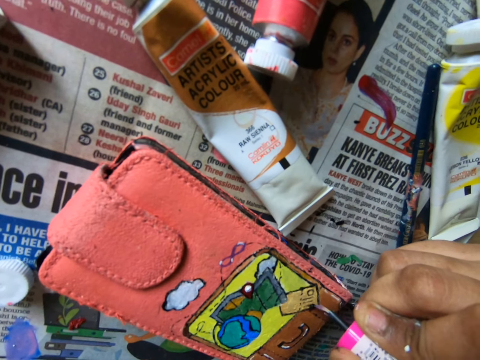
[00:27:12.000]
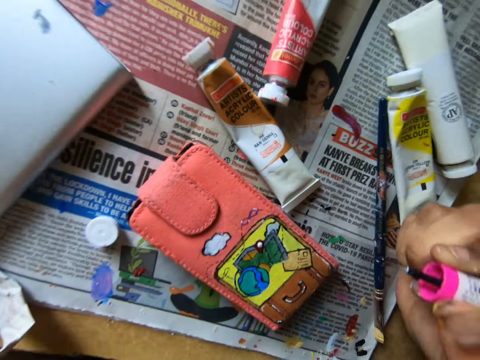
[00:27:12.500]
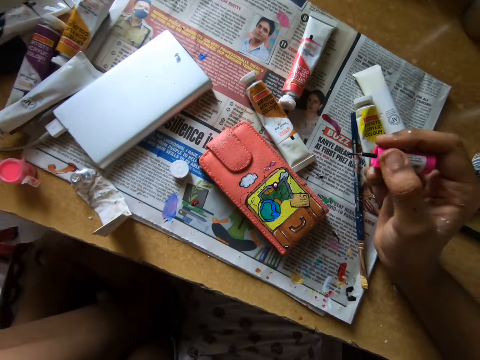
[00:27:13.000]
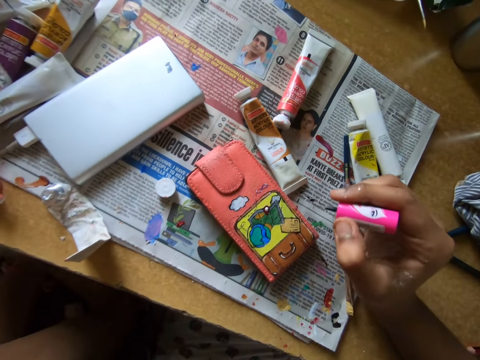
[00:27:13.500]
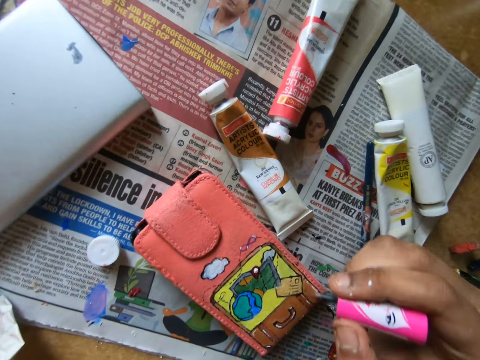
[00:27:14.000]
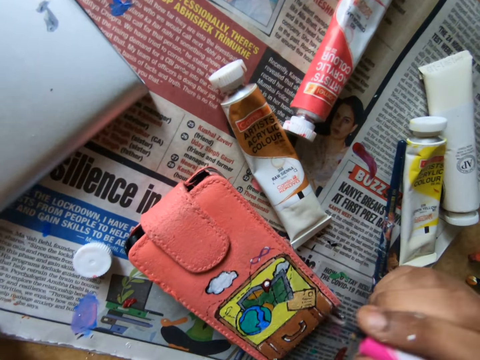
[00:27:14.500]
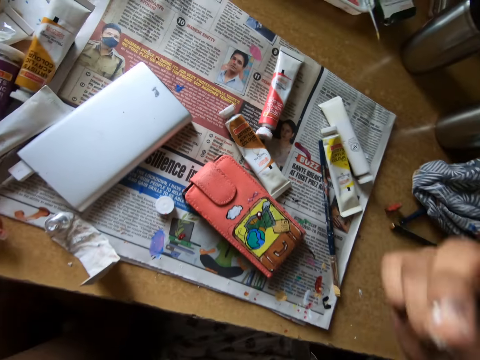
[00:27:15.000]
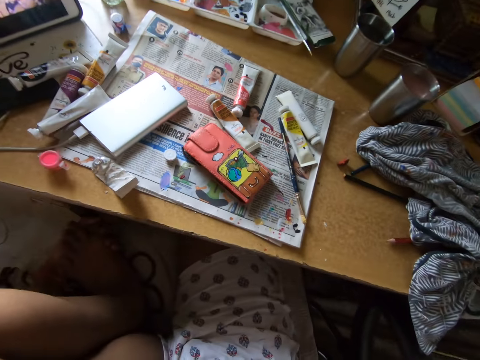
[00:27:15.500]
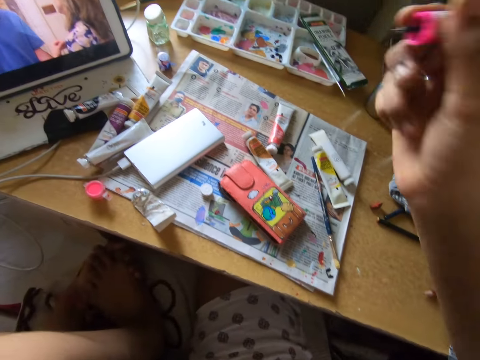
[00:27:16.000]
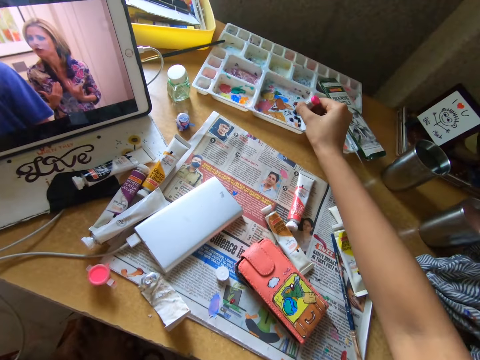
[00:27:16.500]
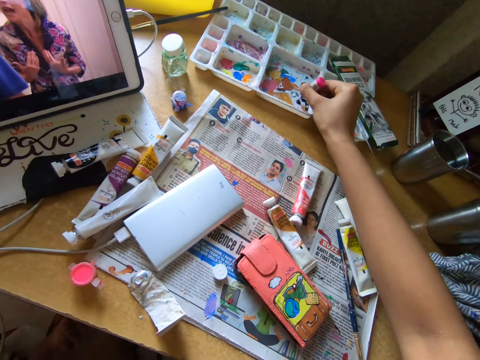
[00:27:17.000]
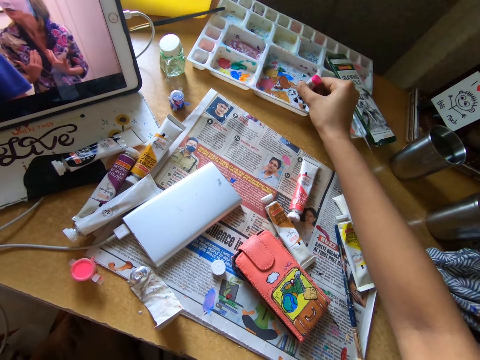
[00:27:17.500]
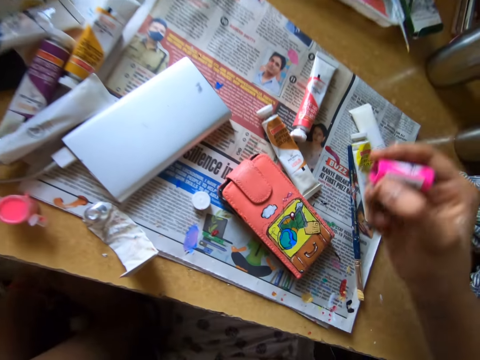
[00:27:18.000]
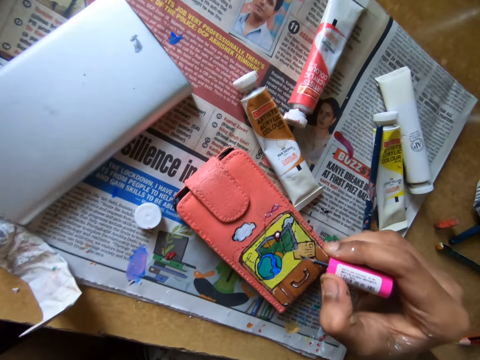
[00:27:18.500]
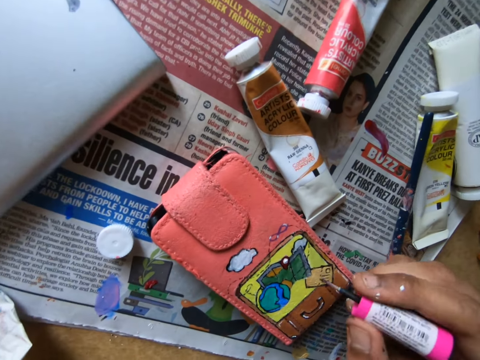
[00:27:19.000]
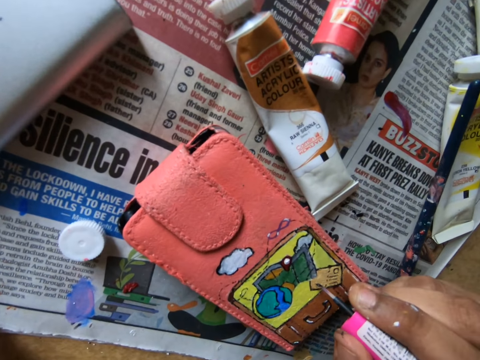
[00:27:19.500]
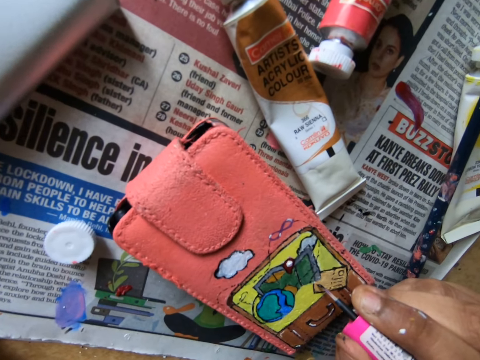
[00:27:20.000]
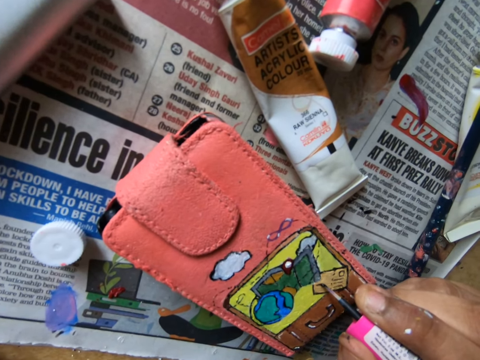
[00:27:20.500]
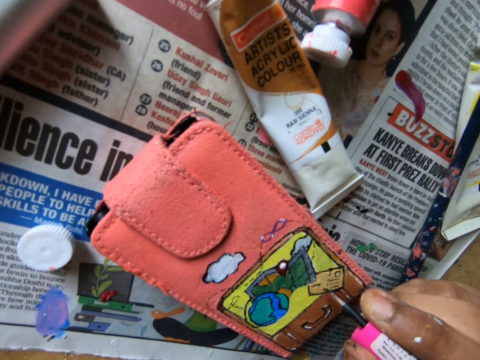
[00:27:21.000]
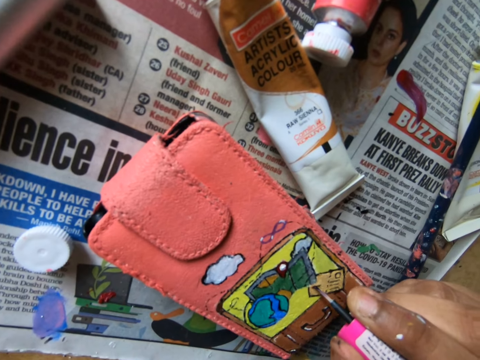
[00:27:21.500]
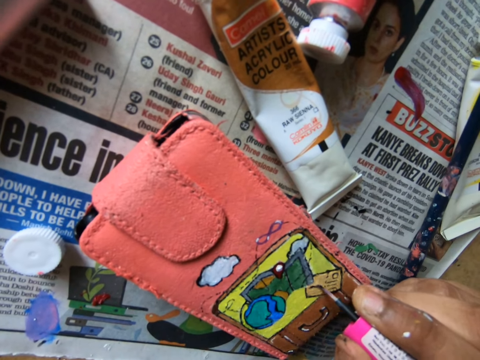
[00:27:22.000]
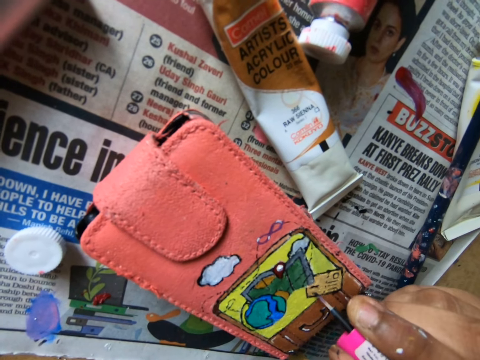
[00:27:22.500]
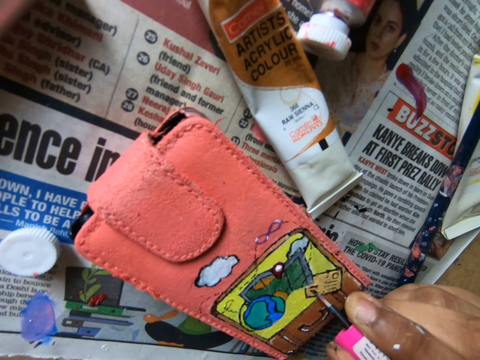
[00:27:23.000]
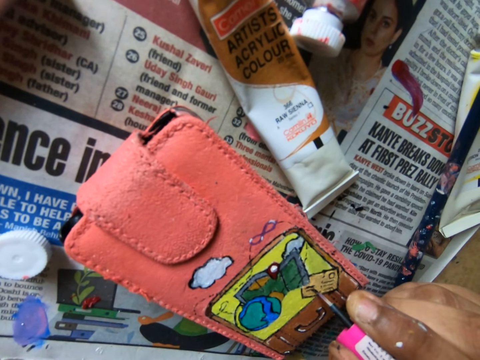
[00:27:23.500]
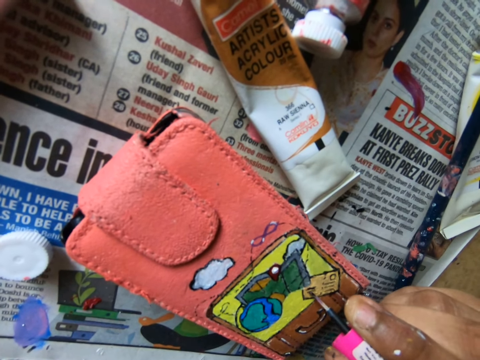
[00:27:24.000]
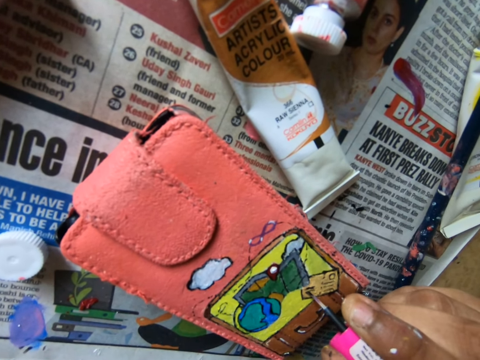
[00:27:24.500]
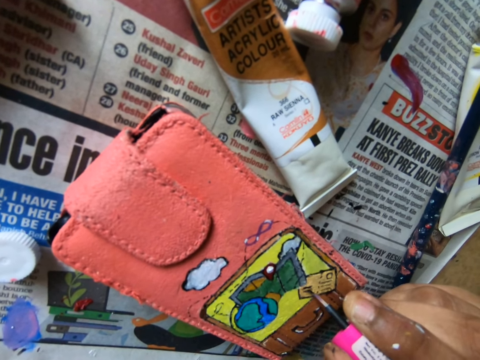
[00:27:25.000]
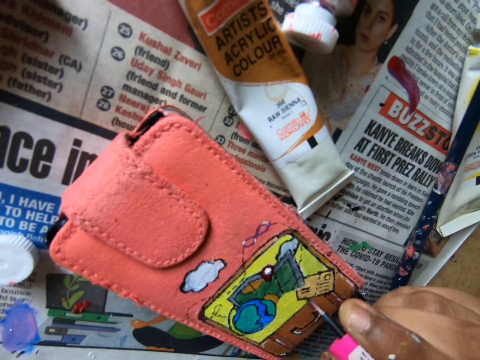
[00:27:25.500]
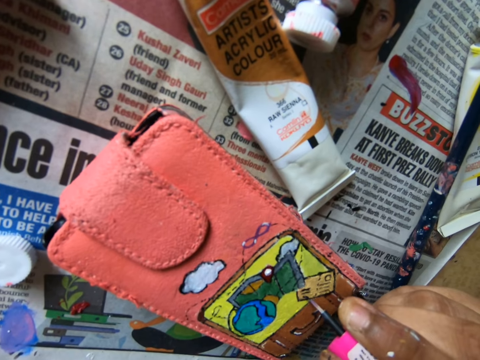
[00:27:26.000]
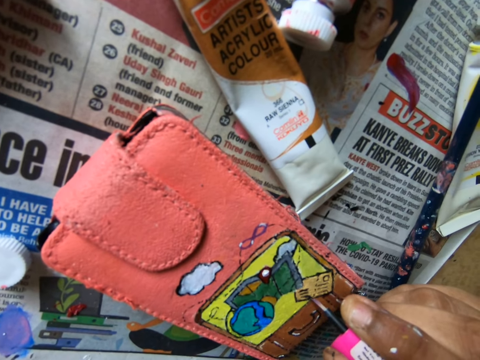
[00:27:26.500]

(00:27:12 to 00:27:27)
The camera wearer scoops paint on a paint tray with a paint brush. They paint a wallet with the paint brush.

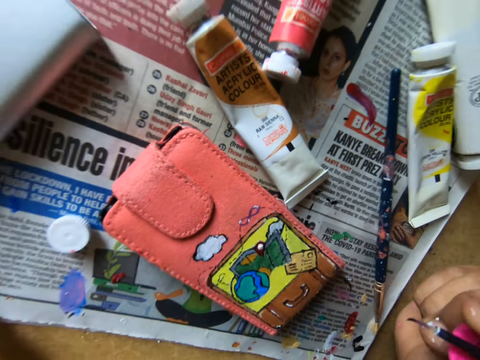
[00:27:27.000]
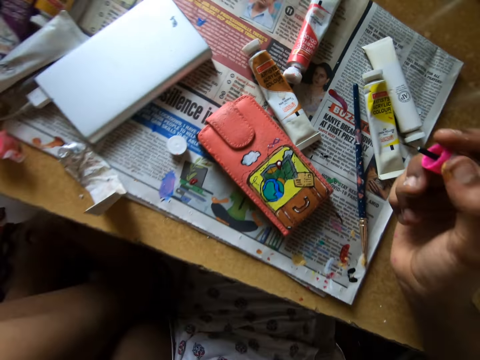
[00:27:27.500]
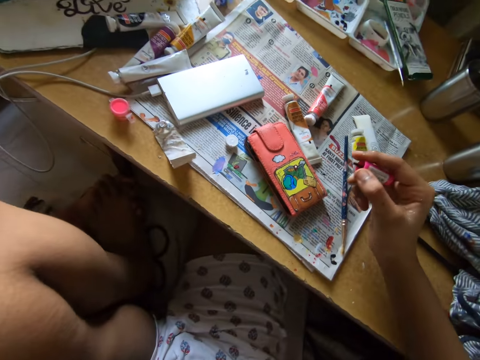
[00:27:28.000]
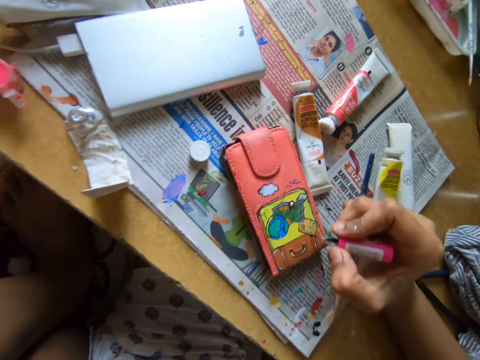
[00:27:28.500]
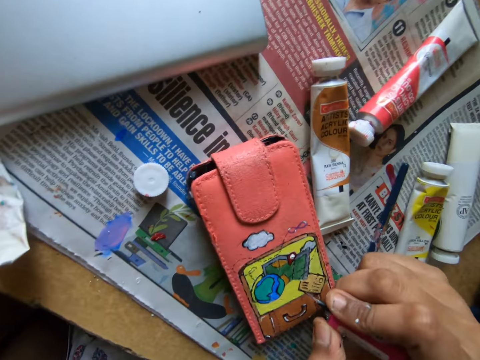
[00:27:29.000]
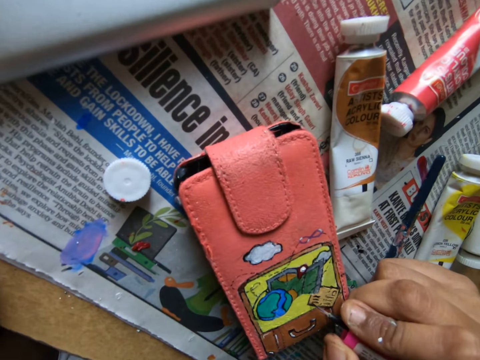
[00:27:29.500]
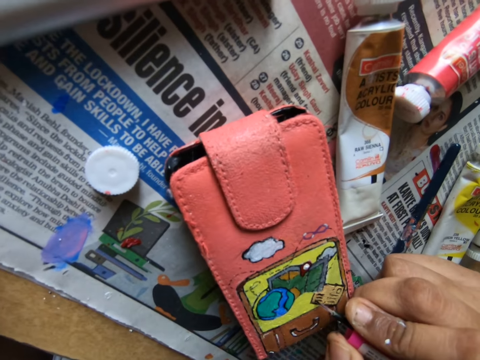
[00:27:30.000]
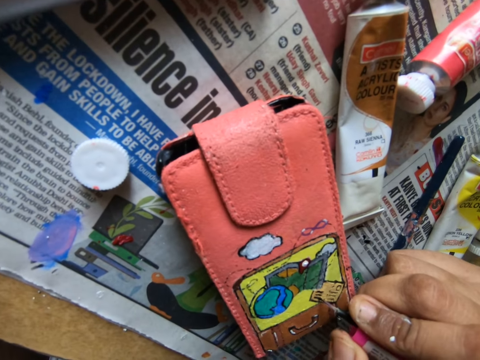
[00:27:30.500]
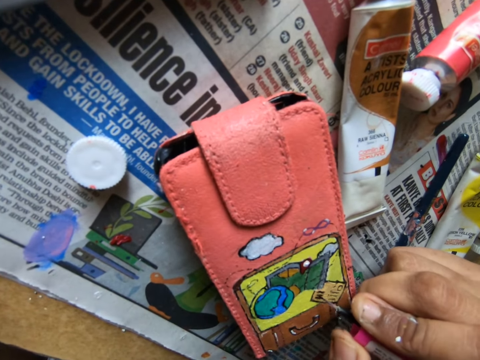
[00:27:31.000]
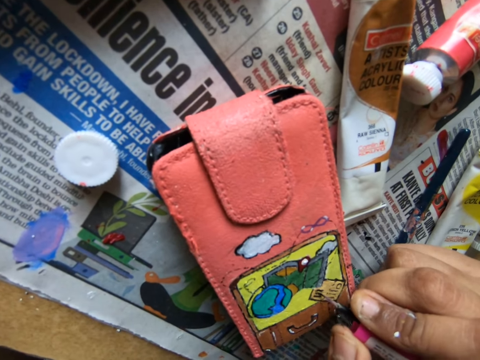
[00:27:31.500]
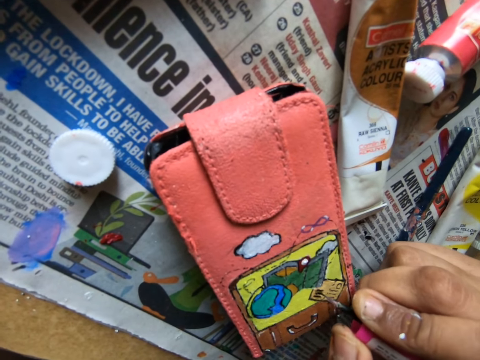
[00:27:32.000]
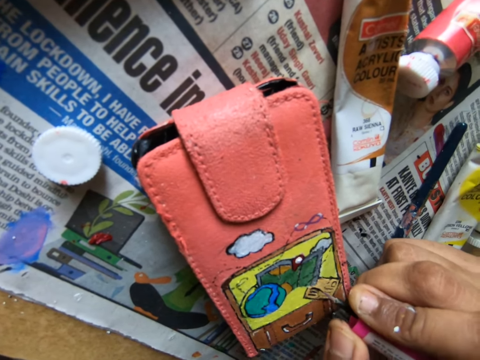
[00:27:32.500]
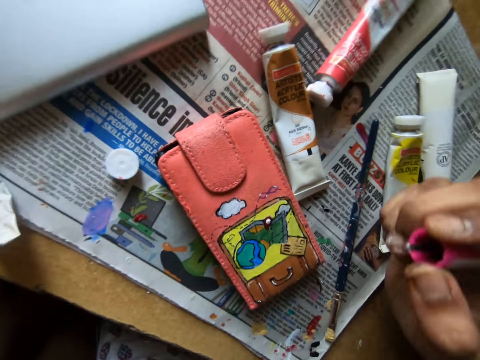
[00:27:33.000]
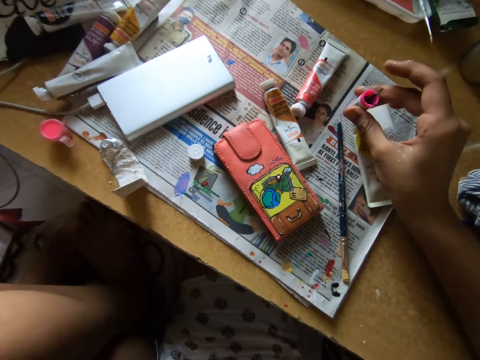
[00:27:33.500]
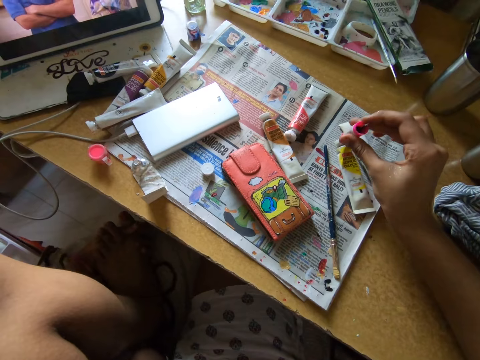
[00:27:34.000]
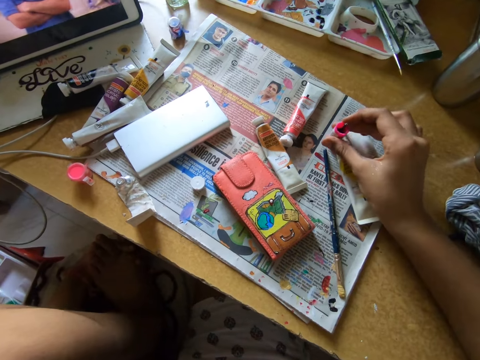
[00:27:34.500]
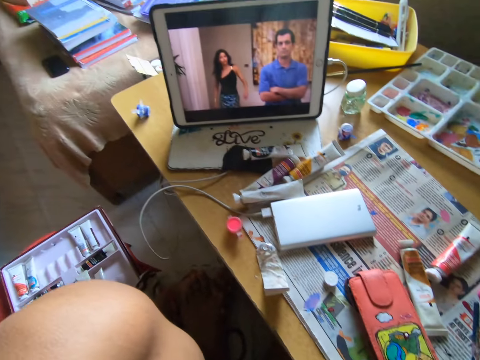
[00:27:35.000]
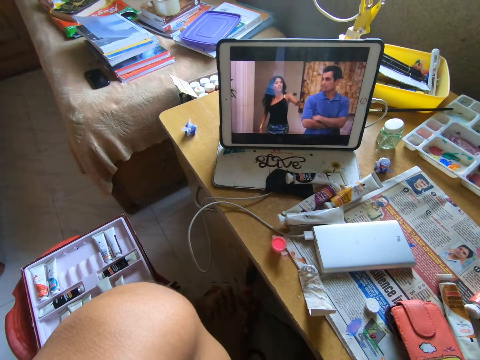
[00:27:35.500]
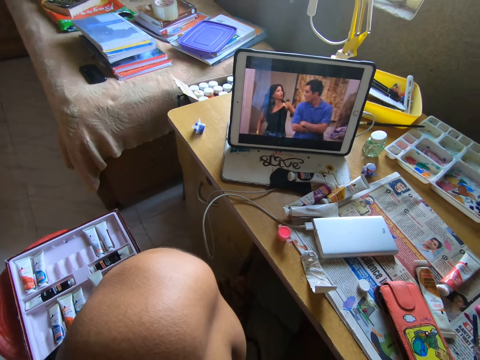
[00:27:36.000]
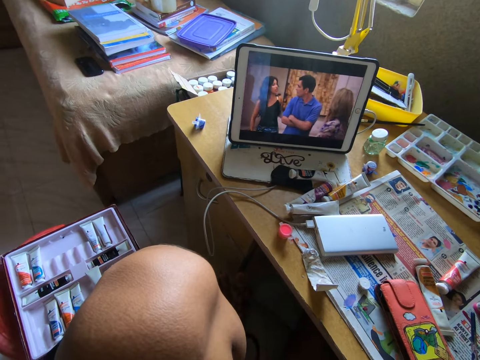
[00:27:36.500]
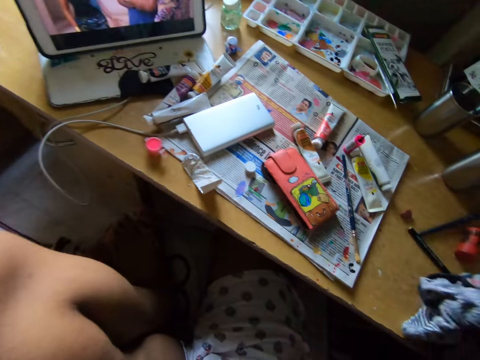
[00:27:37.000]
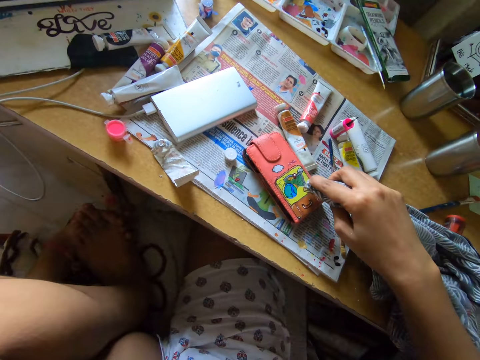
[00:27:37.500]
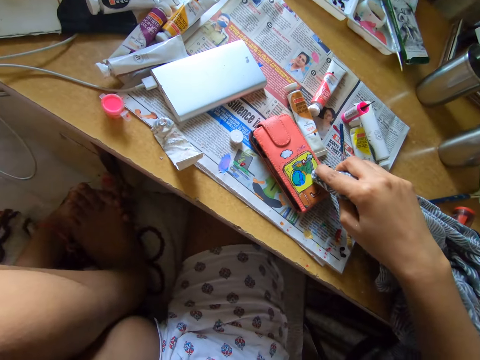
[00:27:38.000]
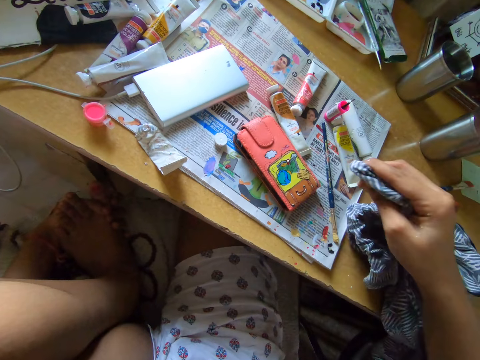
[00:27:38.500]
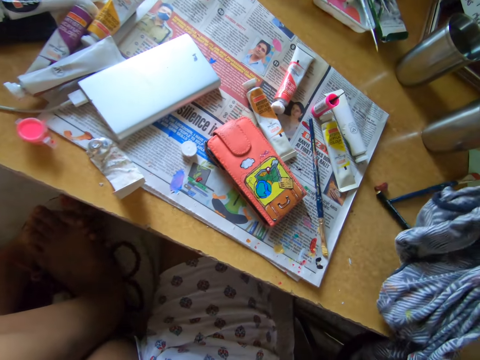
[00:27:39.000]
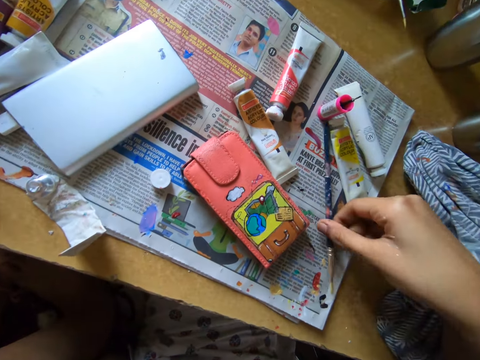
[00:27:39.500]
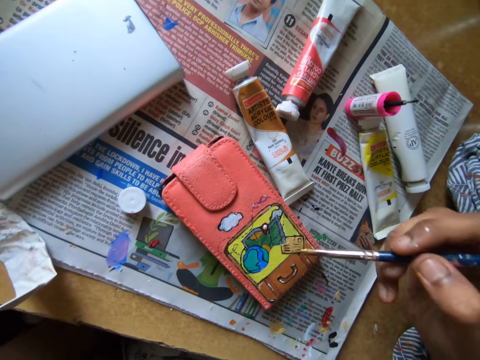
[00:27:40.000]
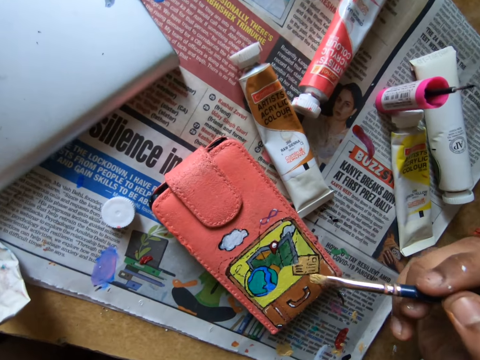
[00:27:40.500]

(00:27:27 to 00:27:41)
The camera wearer puts down a paint brush on a newspaper. They watch a movie on a tablet. They wipe a wallet or phone case with a cloth. They put down the cloth on a table. They pick up the paint brush on the newspaper. They paint the phone case.
